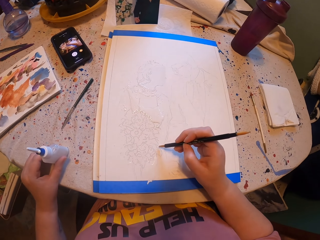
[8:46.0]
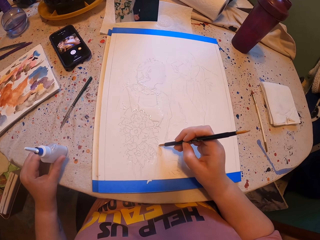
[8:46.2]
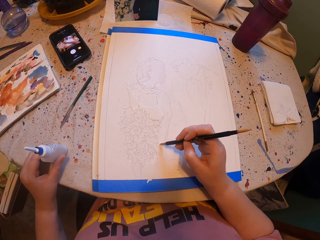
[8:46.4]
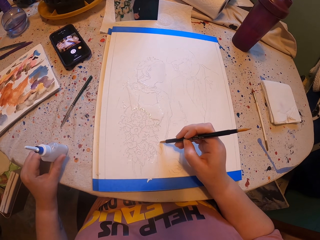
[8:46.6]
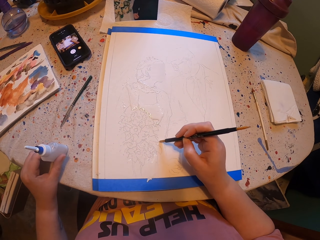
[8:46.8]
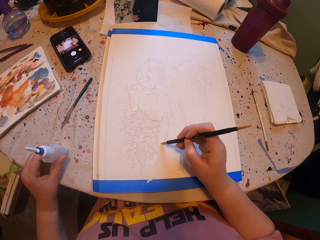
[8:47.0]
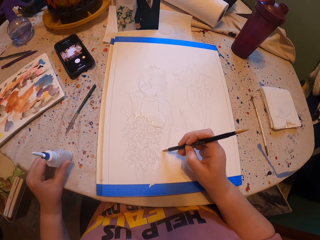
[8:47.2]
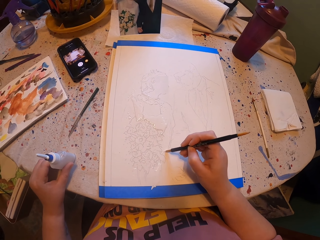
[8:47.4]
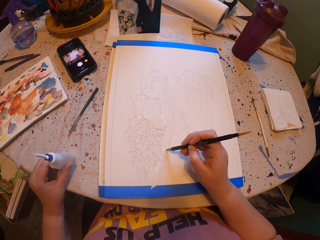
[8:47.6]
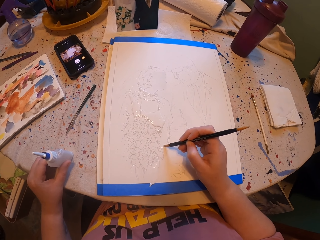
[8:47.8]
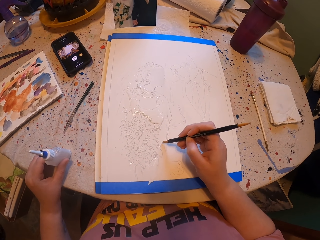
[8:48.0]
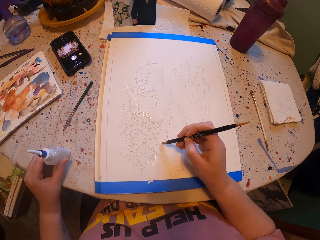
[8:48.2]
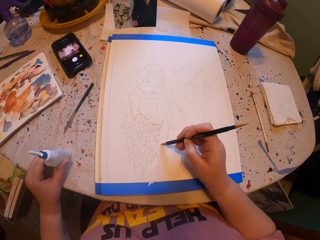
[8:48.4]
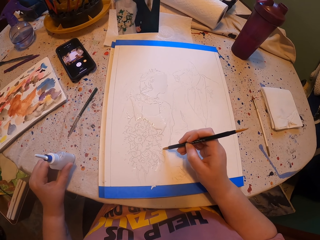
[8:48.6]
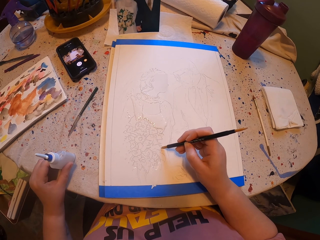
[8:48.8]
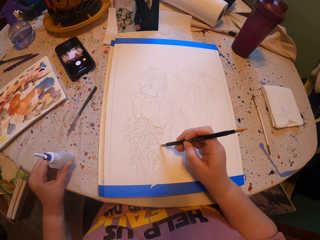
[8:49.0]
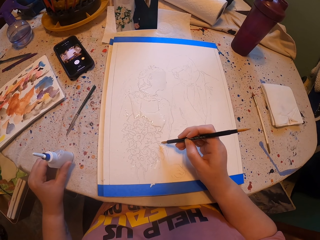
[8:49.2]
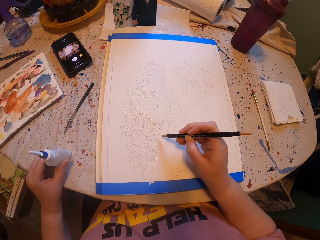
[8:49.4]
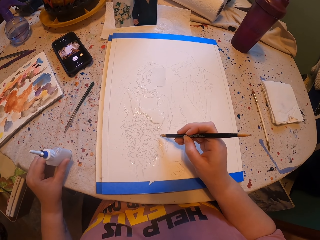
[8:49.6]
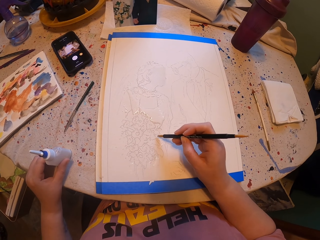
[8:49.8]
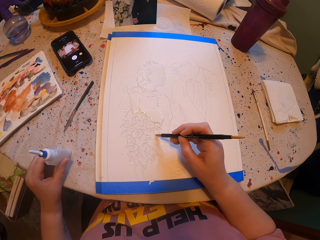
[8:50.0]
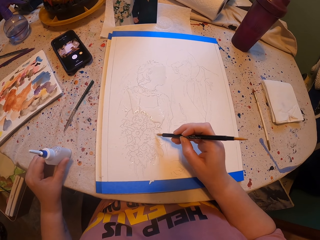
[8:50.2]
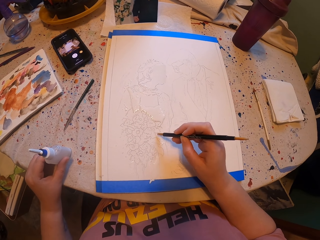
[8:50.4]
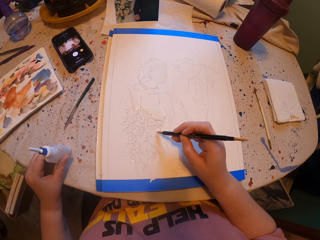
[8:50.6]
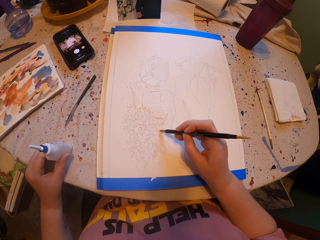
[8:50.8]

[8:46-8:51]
The camera wearer paints a paper with the pen brush.

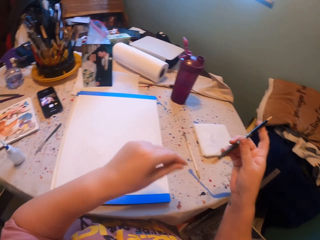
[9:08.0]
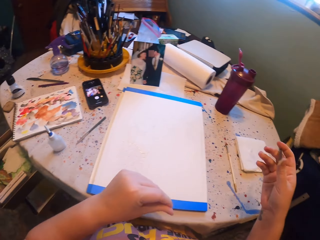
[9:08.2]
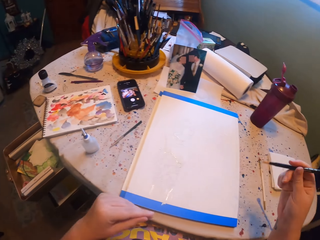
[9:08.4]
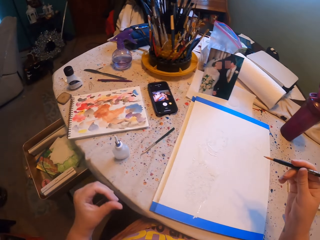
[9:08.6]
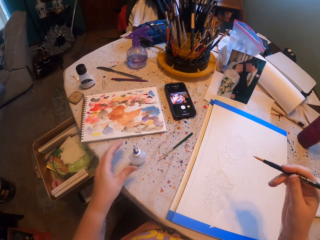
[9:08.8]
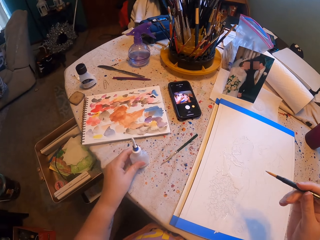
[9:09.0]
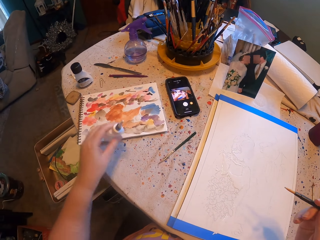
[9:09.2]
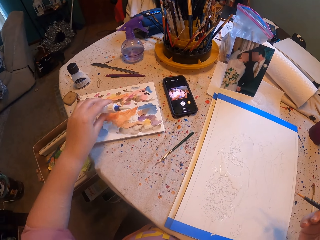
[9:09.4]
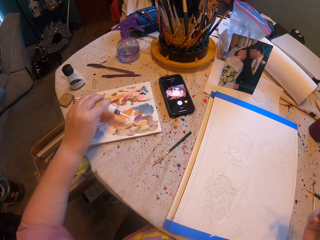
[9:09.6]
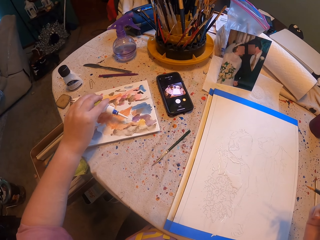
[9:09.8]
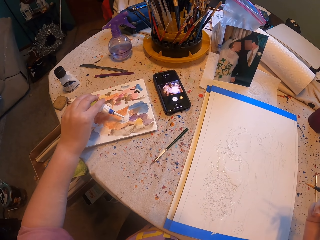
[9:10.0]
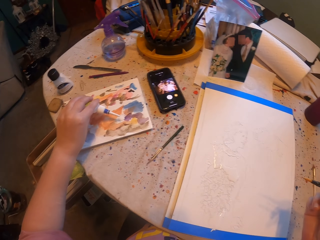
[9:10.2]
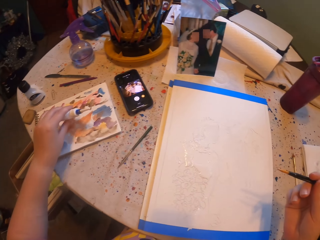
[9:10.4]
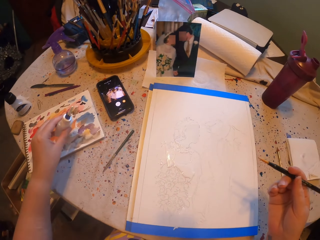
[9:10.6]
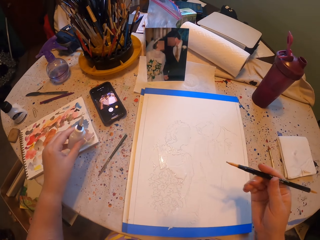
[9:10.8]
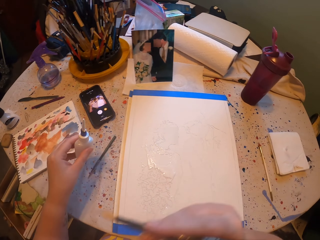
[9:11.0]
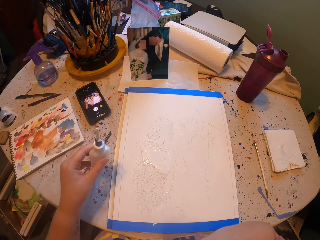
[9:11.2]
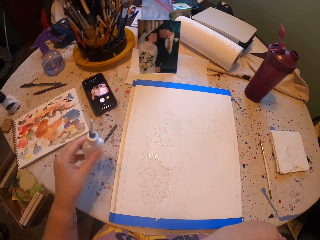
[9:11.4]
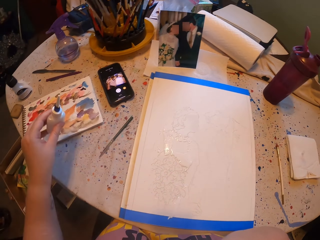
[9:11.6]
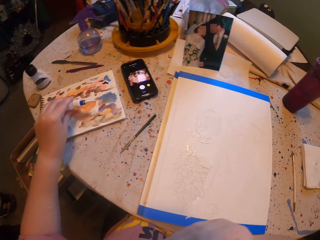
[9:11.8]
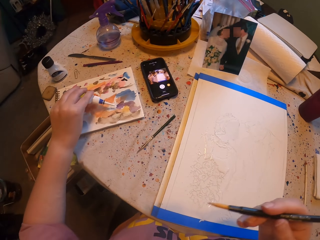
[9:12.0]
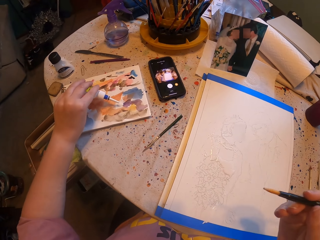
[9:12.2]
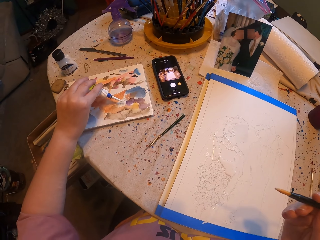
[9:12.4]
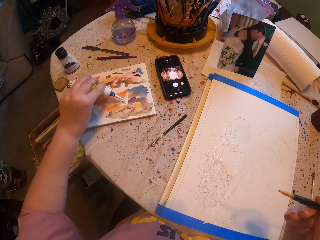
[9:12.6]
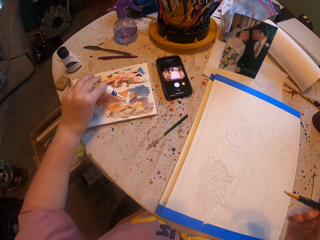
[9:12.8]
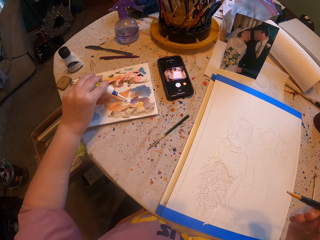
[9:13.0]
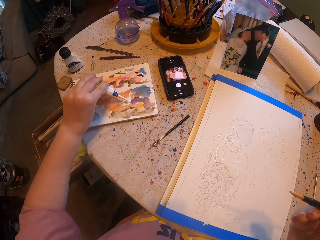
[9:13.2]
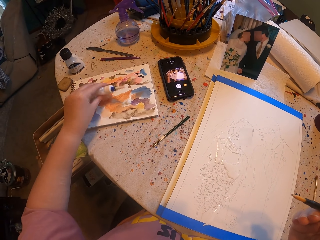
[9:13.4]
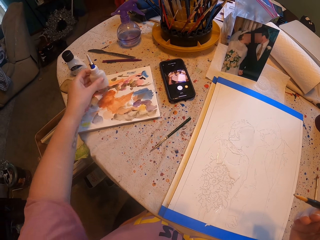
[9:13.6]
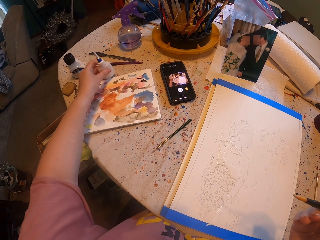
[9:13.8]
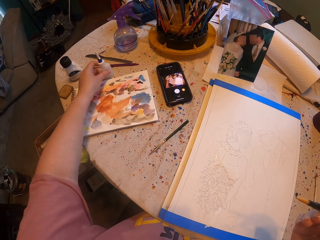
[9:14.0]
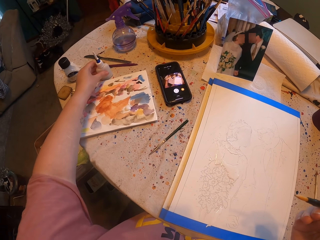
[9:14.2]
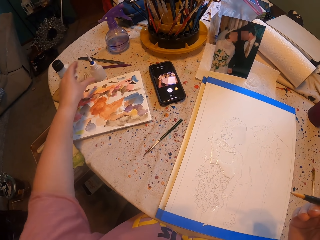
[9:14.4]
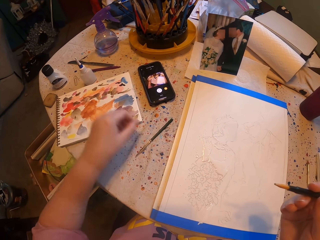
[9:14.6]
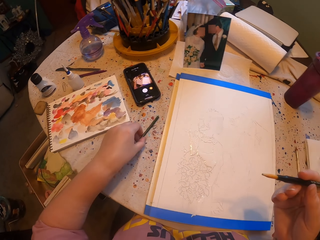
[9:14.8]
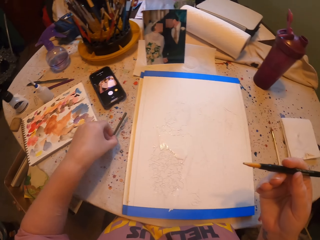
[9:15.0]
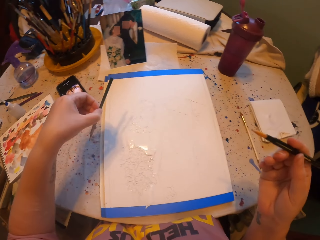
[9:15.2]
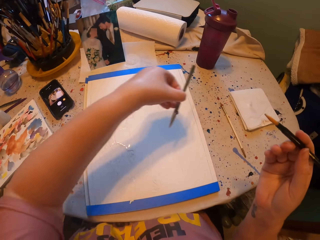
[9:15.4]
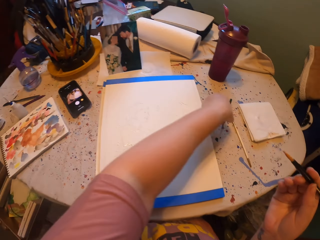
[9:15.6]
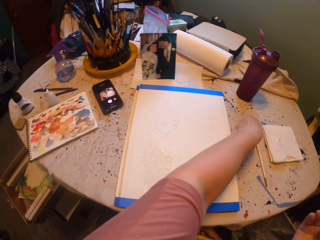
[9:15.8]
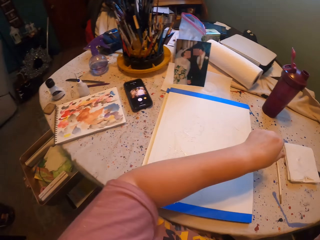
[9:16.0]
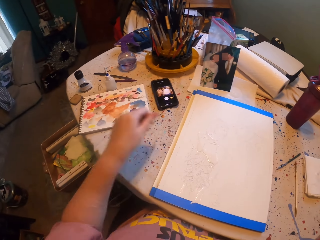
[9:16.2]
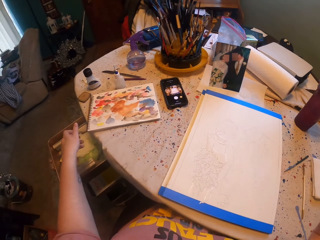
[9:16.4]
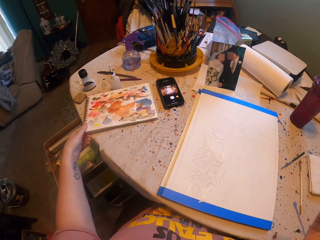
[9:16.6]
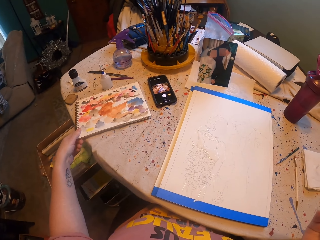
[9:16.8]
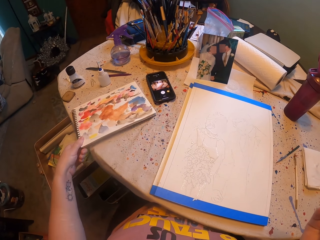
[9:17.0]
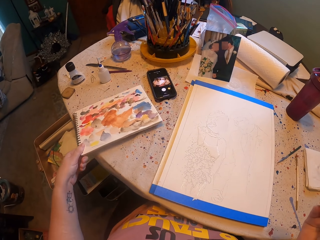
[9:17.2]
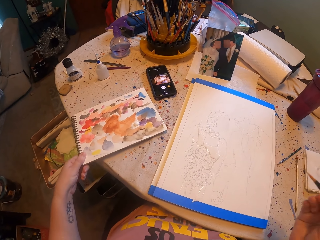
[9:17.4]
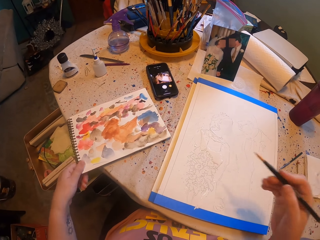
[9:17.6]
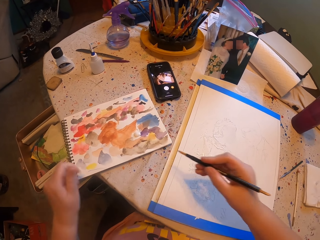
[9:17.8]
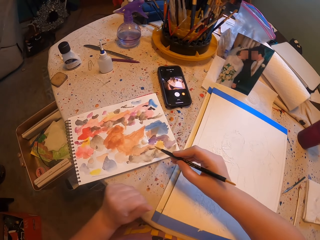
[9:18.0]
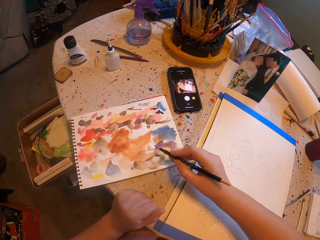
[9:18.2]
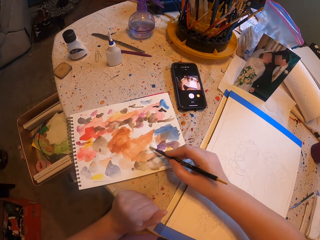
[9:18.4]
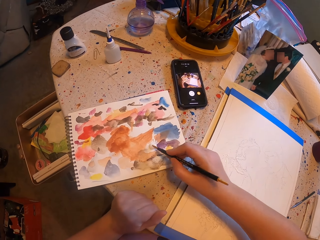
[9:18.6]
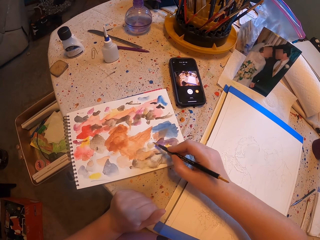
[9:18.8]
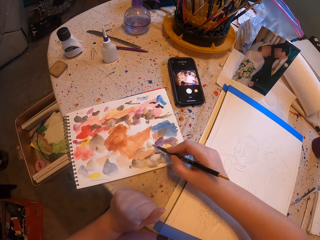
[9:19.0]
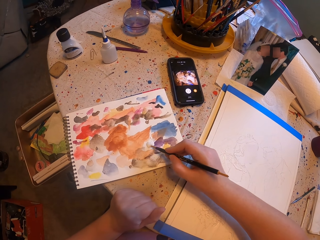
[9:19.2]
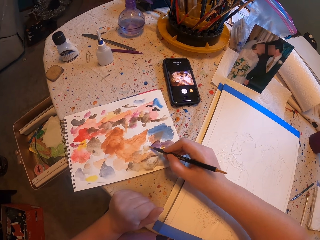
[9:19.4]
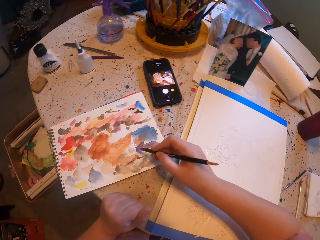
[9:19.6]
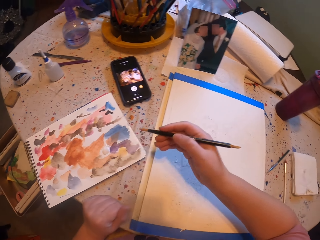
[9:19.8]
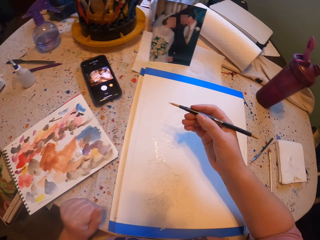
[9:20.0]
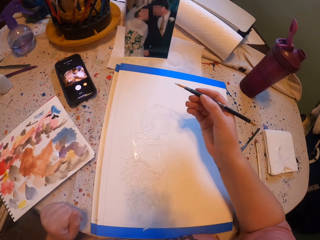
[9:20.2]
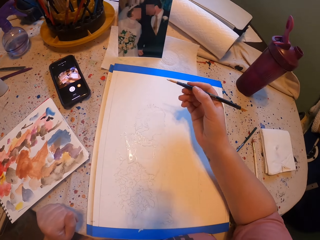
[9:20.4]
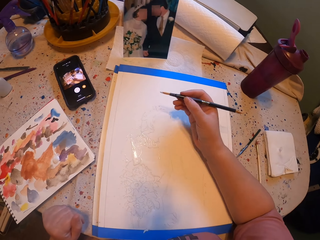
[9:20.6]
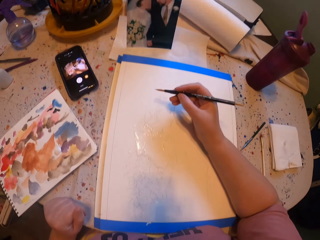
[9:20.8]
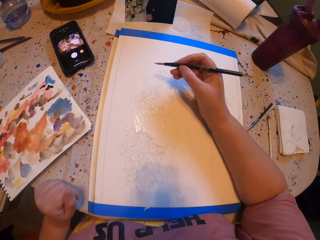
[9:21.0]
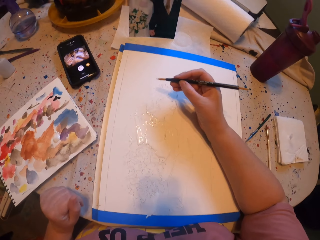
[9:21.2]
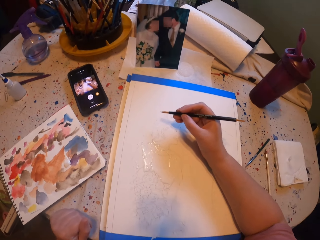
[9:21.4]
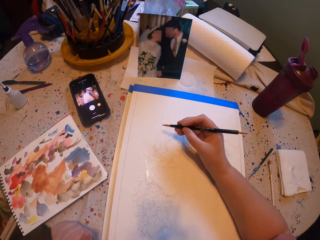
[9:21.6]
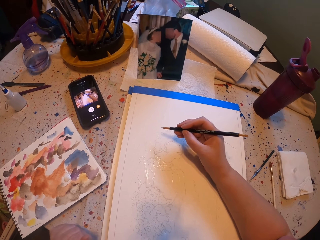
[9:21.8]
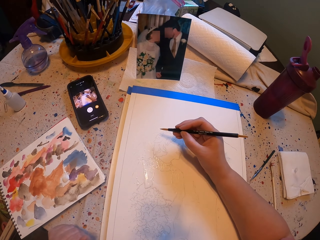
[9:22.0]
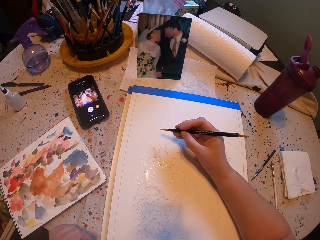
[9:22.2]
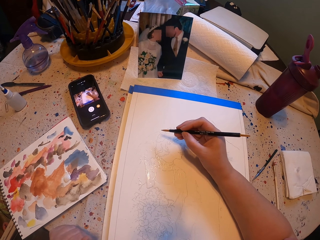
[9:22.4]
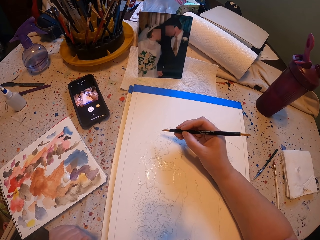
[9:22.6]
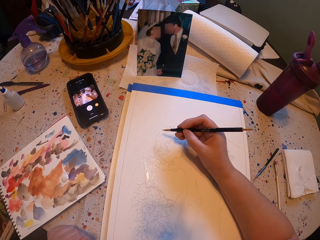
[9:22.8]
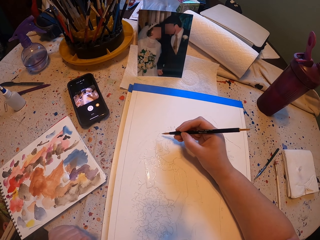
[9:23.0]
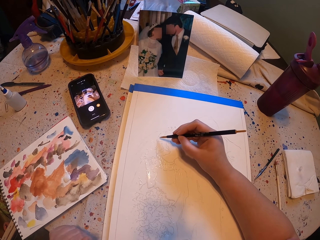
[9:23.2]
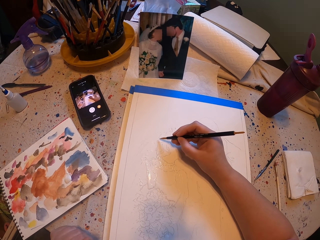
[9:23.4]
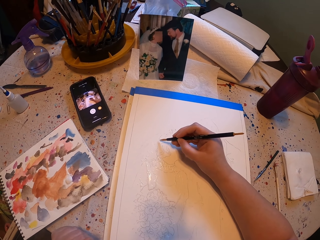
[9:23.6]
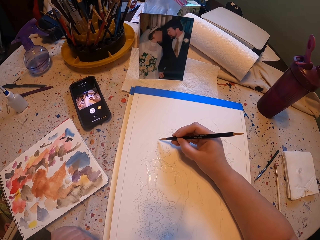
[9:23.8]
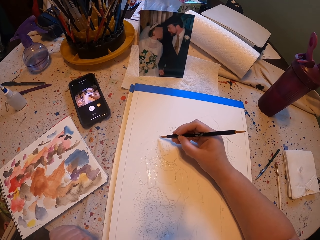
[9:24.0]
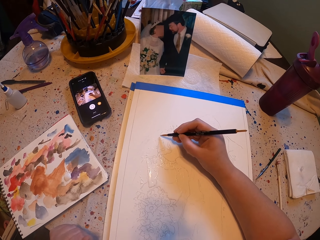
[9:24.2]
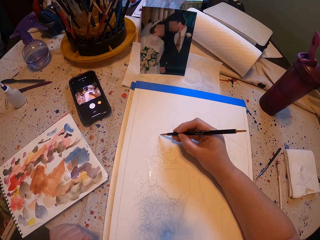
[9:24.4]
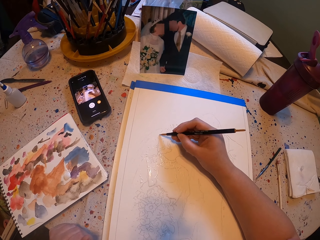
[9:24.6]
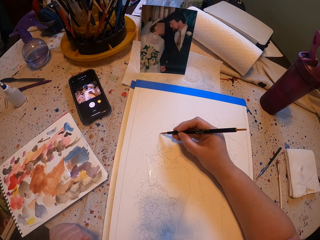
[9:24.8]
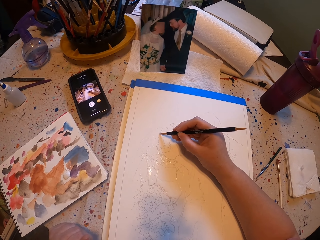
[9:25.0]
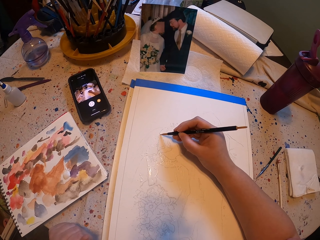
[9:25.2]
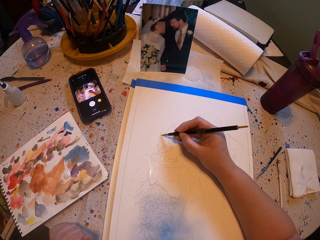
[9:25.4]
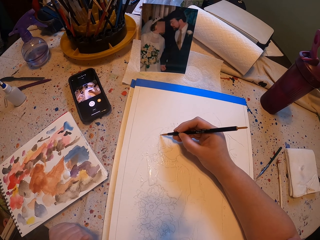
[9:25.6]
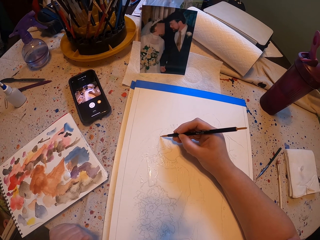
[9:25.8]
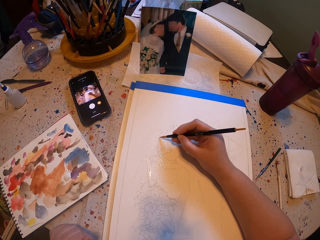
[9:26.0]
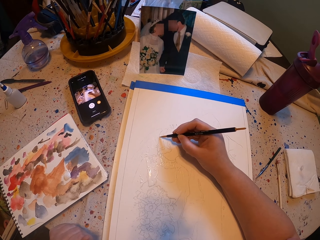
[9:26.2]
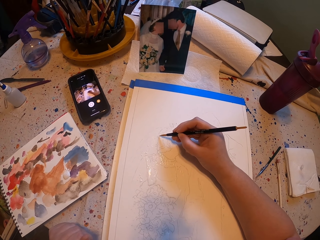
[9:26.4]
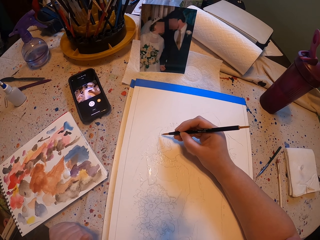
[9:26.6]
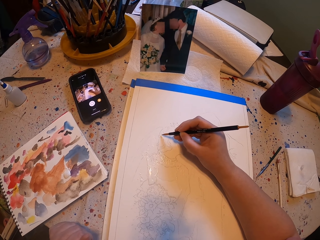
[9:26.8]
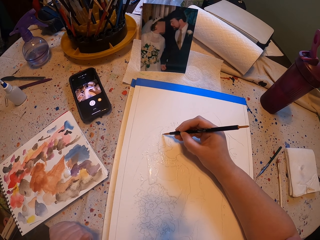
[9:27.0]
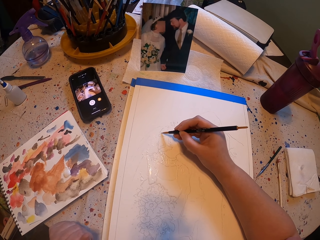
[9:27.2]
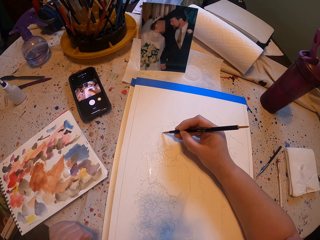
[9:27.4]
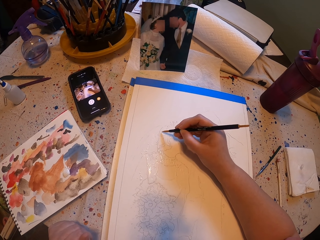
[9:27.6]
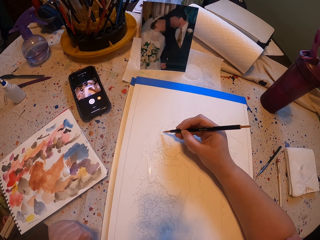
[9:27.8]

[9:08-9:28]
The camera wearer pours ink on the ink paper. They put paint on the paint palette. They put the ink bottle aside. They pick up a paint brush and put down the paint brush. They pull the ink paper. They rub the pen brush on the ink paper and put paint on the paint brush. They paint a picture with the pen brush.
